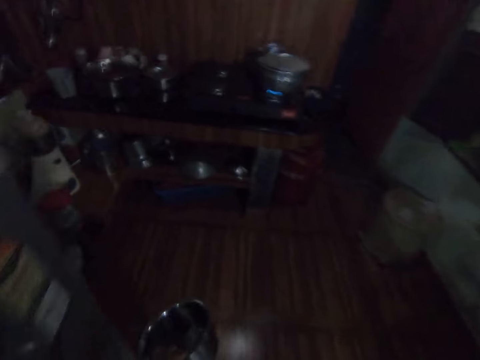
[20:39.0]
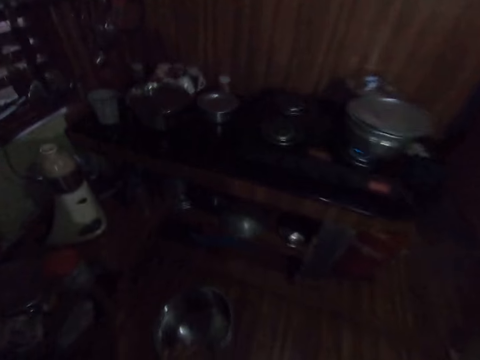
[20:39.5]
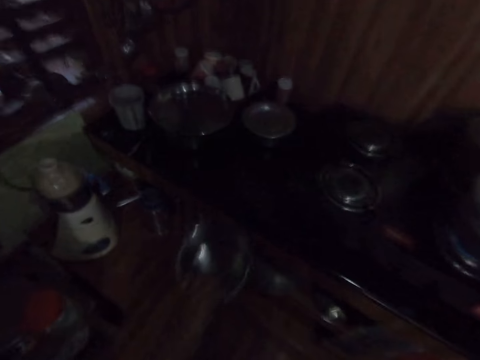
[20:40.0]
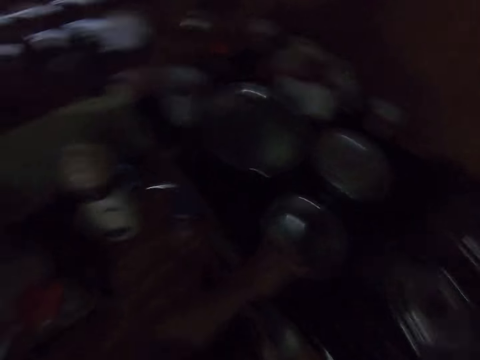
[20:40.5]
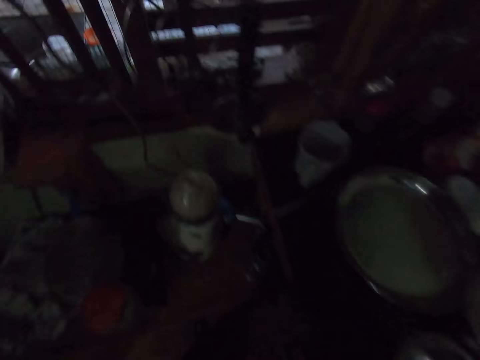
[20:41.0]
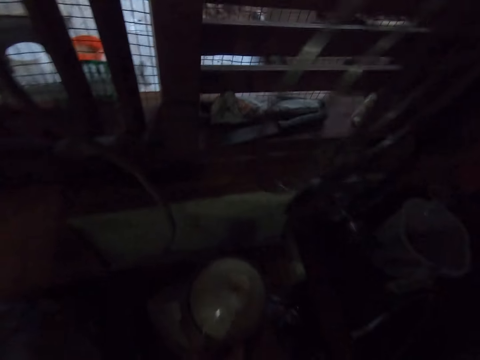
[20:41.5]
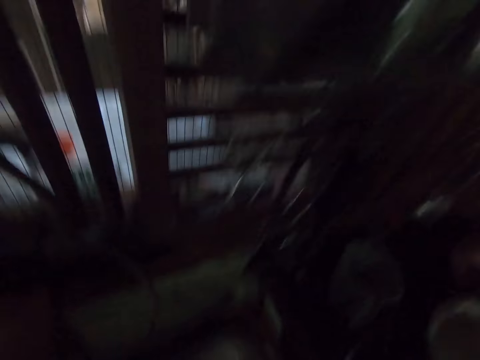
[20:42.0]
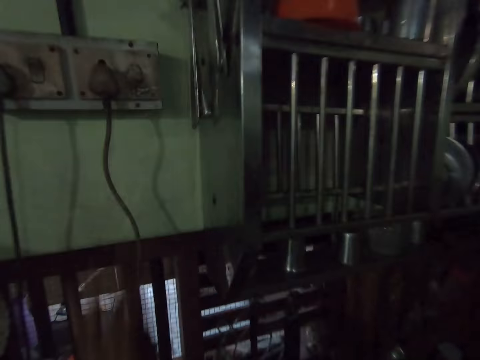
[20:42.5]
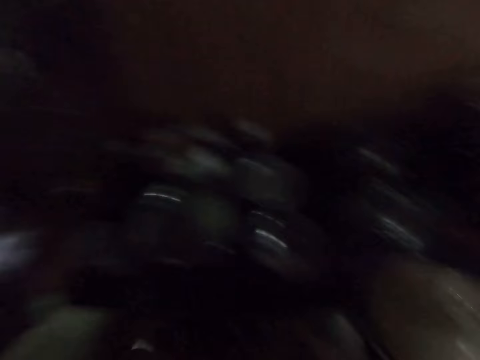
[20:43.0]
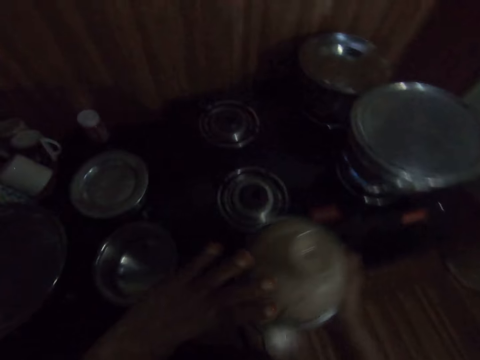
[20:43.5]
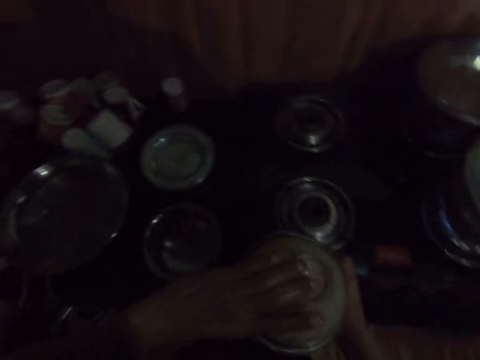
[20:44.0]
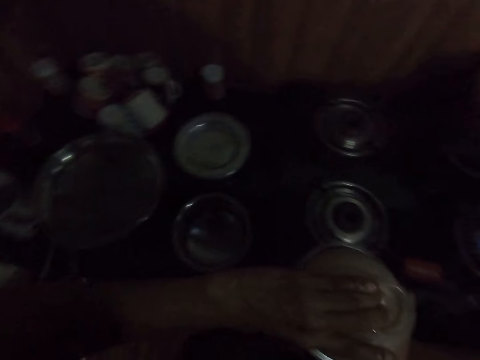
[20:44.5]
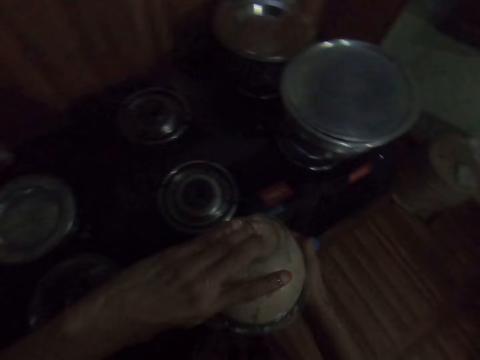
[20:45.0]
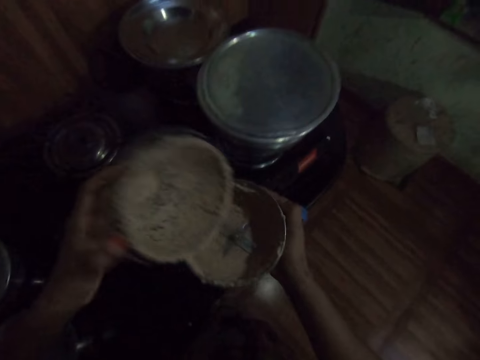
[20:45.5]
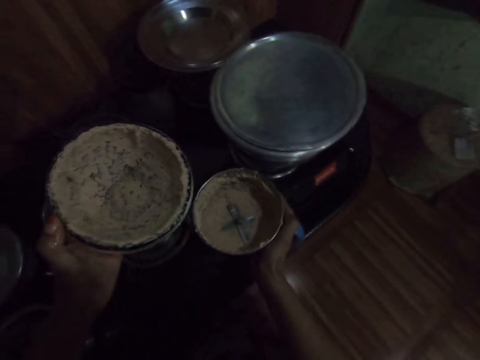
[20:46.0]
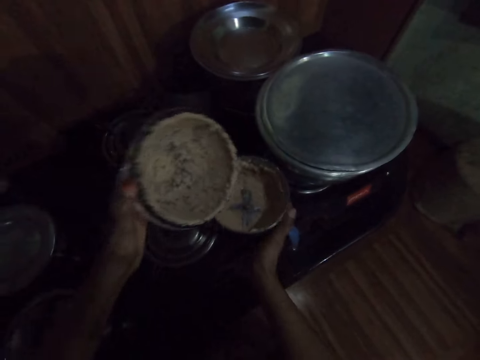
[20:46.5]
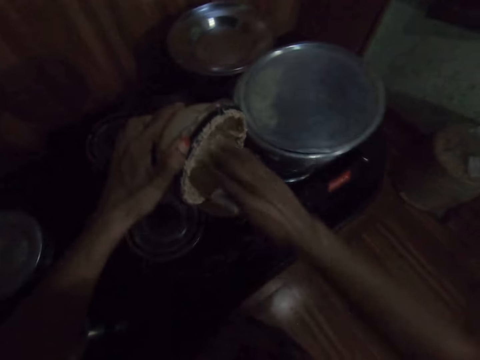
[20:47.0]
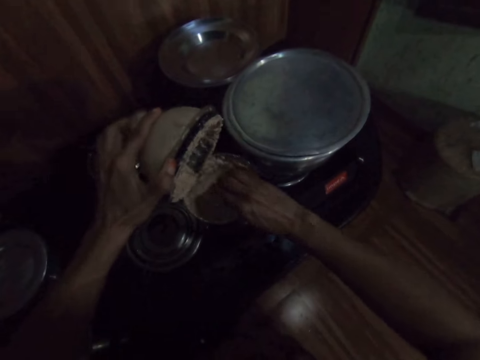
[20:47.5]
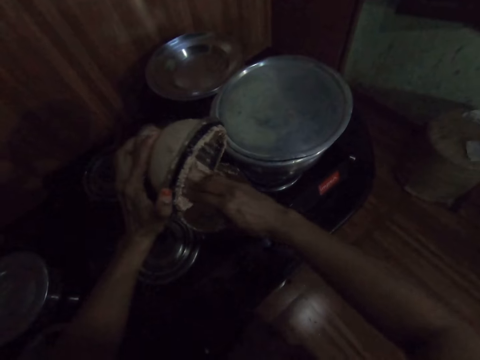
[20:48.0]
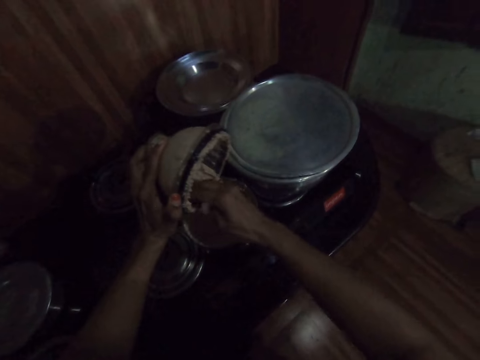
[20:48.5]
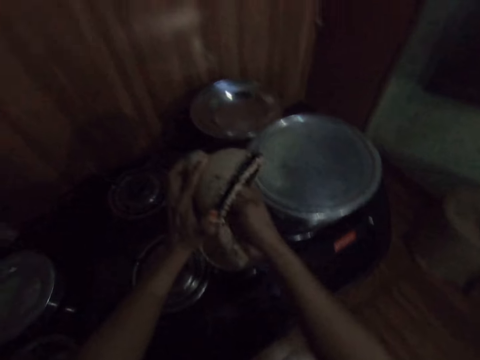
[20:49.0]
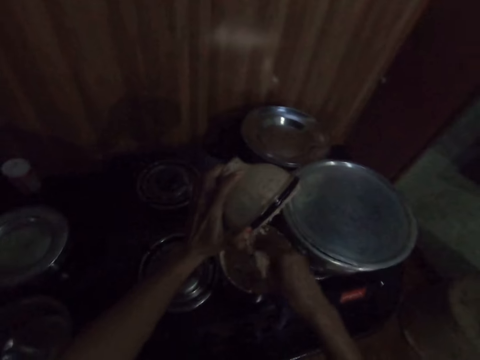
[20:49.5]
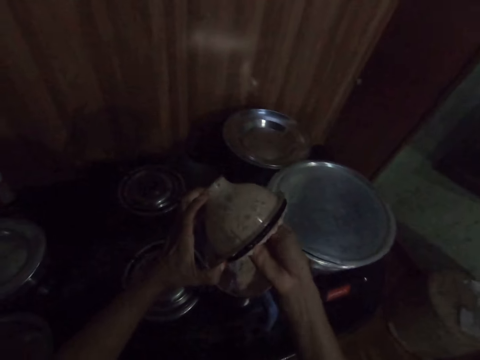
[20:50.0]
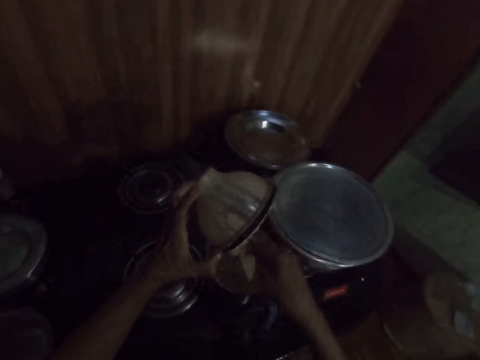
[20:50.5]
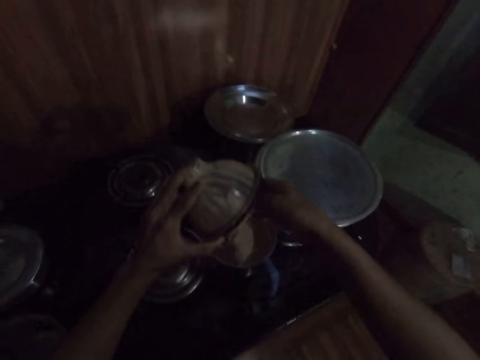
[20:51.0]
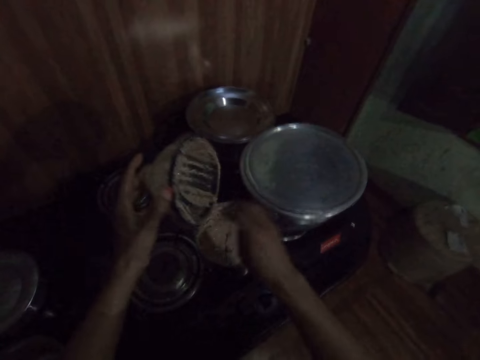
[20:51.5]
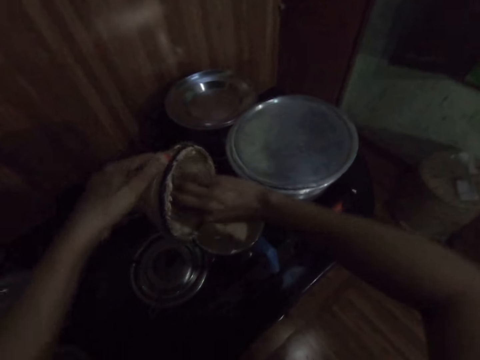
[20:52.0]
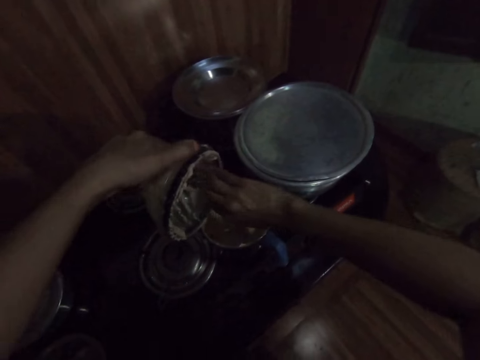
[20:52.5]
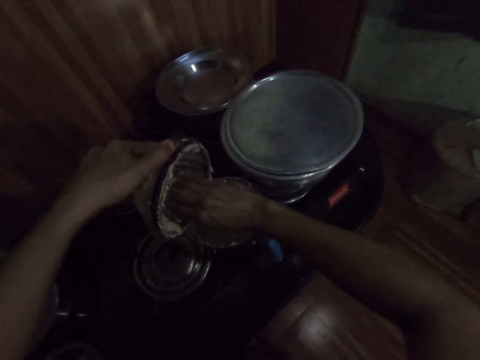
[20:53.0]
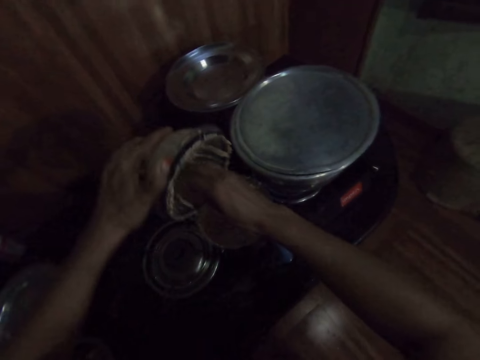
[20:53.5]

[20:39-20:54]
The camera wearer drops the pot in his left hand on the countertop. He picks up the blender from a stool with his right hand and carries the blender. He opens the lid of the blender with his left hand. He drops the blender in his right hand on the stove. He pours the condiment into the blender from the lid in his left hand with his right hand. He removes the substance in the blender with the right hand. He puts the substance in the blender. He removes the substance in the blender with the right hand.

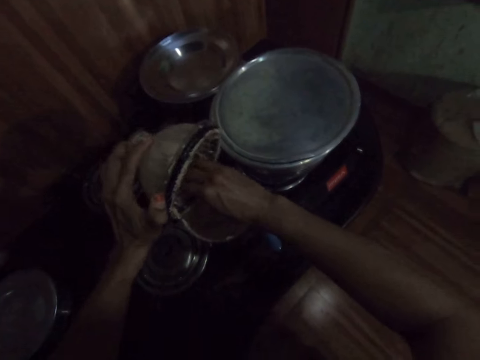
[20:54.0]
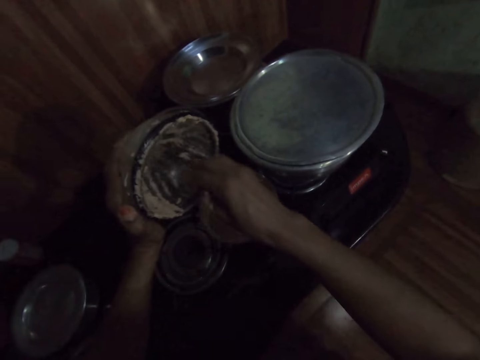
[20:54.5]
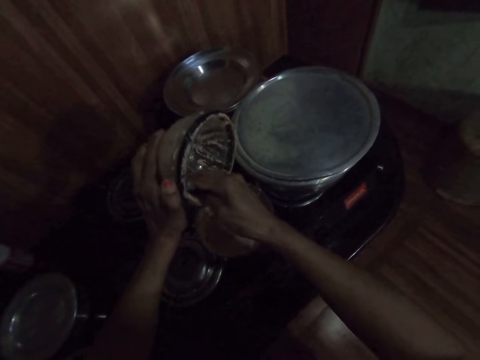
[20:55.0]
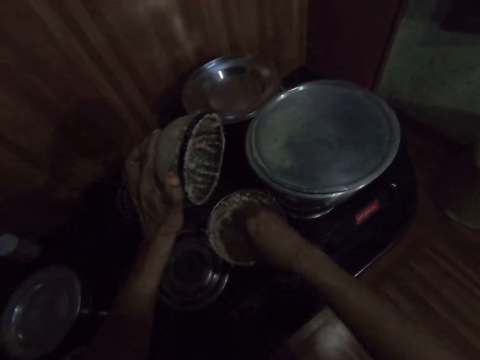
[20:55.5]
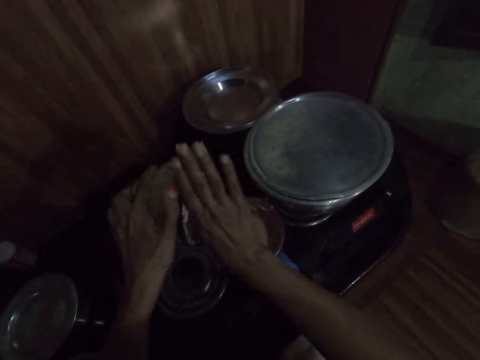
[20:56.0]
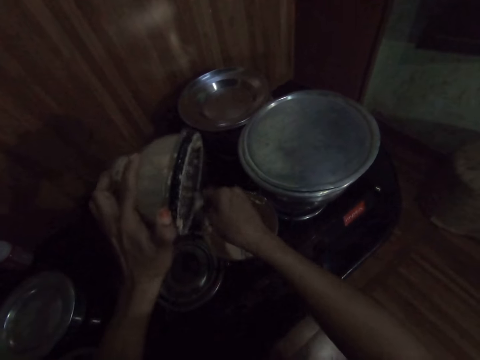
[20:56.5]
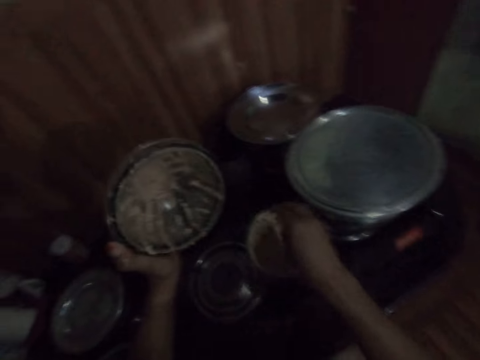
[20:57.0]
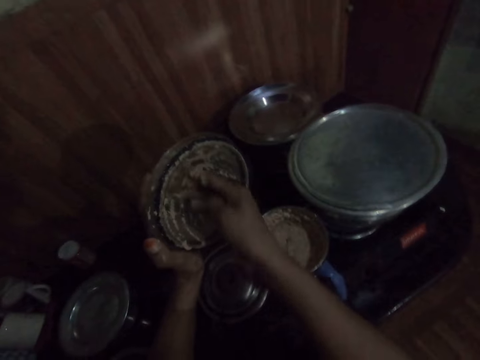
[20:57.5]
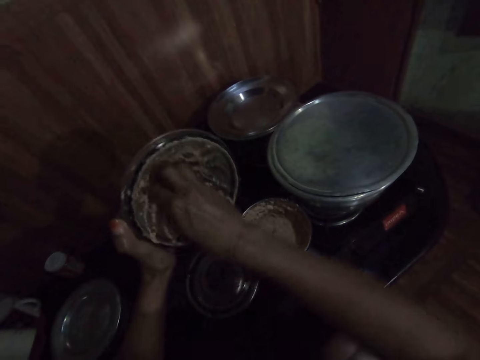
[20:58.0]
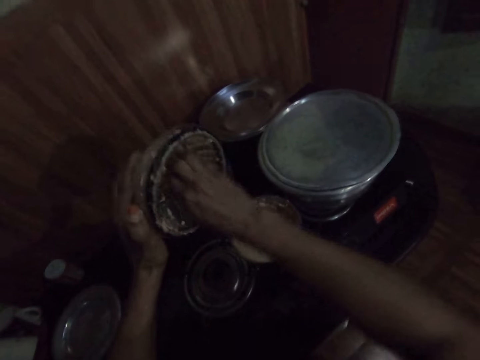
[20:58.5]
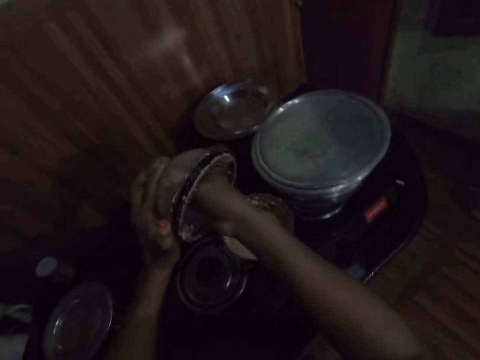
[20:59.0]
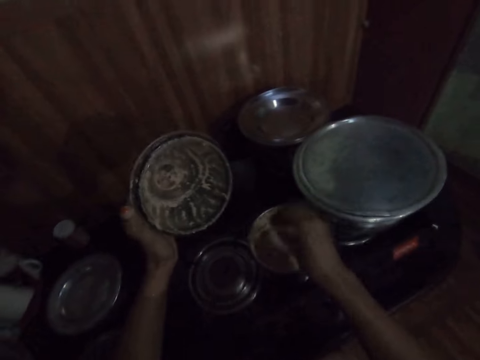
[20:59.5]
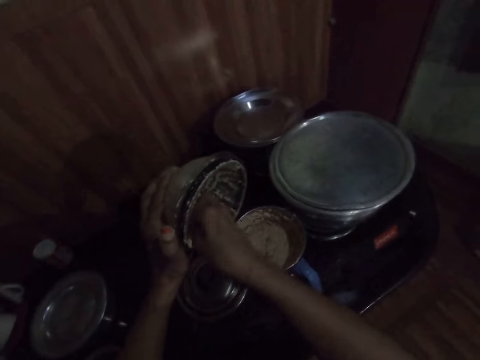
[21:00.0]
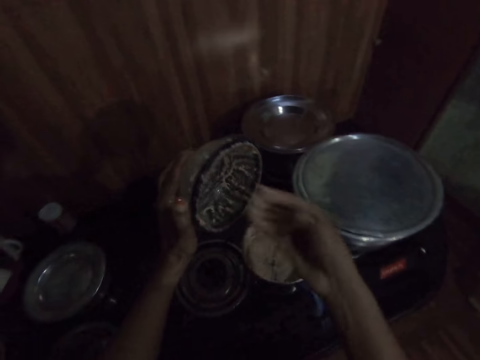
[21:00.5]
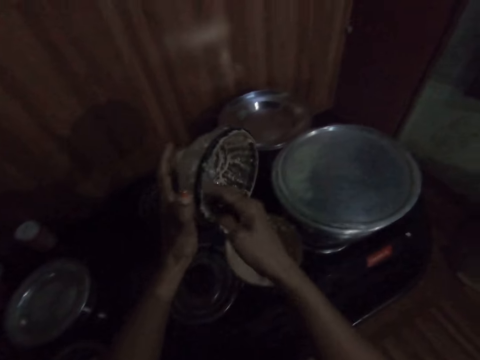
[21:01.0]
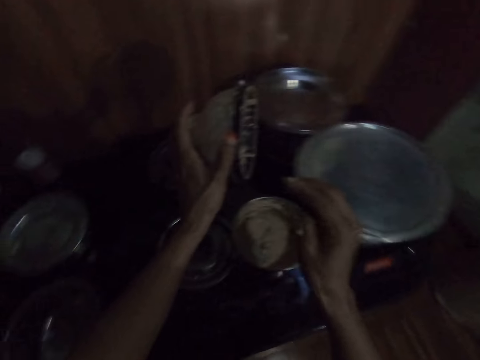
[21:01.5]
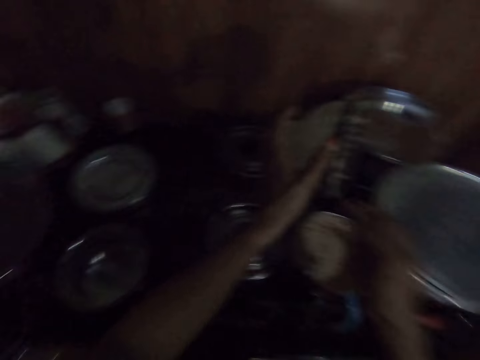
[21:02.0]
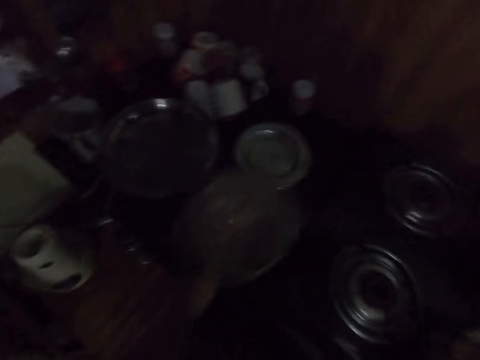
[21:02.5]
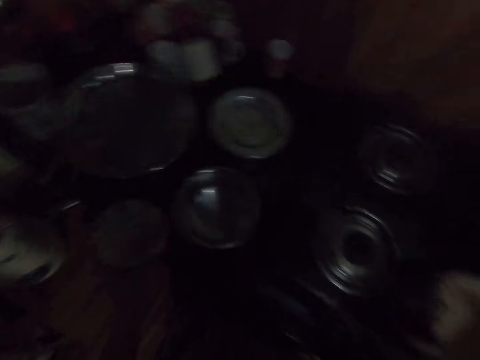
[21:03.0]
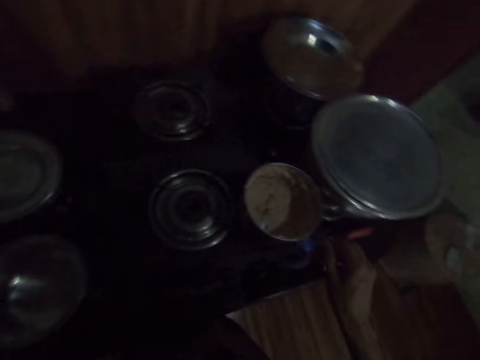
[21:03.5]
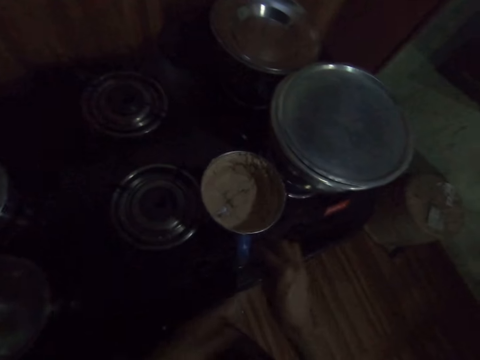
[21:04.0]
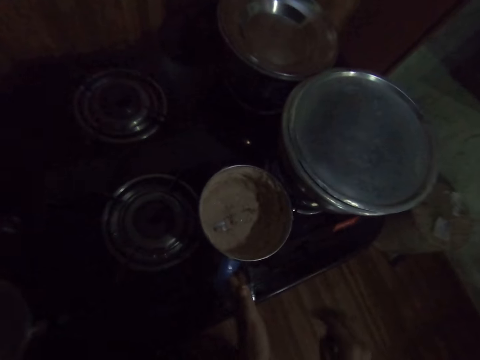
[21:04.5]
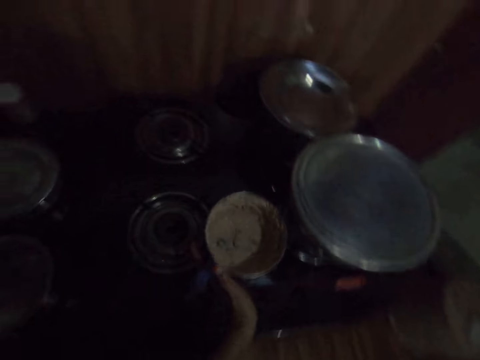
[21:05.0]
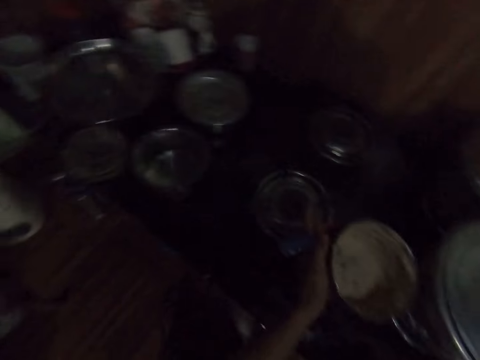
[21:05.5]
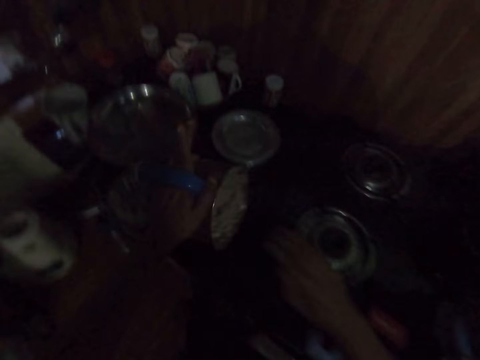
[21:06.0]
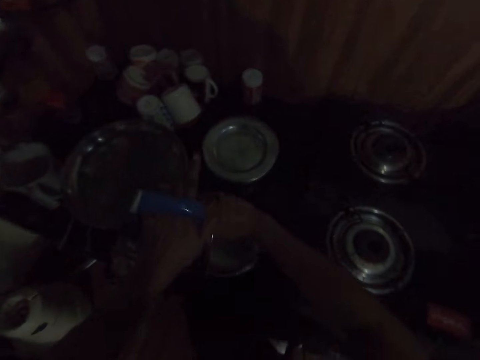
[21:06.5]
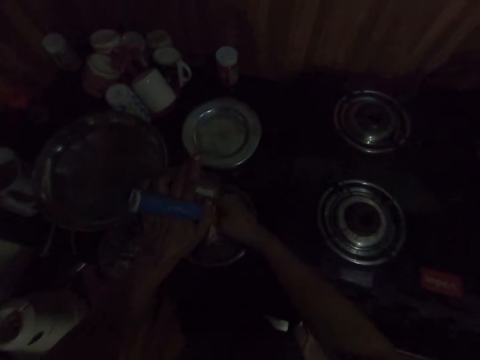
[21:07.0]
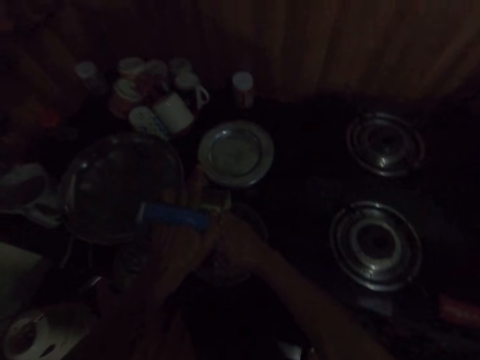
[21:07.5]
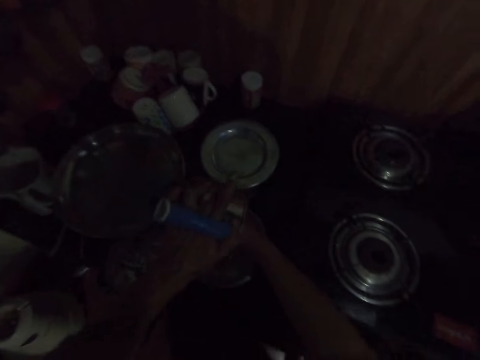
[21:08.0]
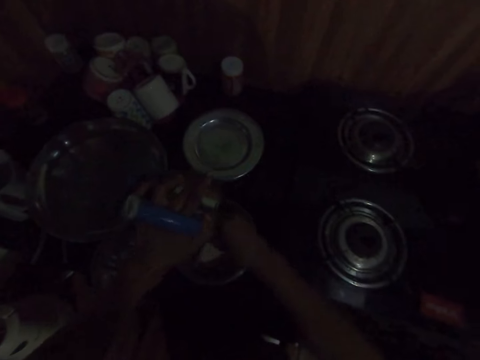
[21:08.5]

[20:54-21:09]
The camera wearer puts the substance in the blender. He removes the substance in the blender with the right hand. He puts the substance in the blender. He drops the lid in his left hand on the countertop. He picks up the blender from the stove with his left hand. He pours the condiment into the pot from the blender in his left hand with his right hand.
